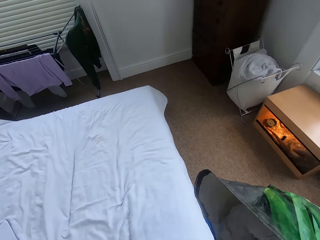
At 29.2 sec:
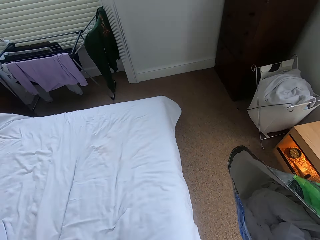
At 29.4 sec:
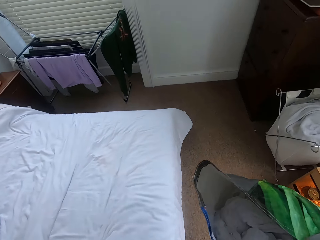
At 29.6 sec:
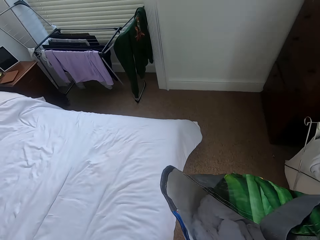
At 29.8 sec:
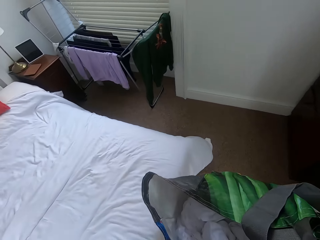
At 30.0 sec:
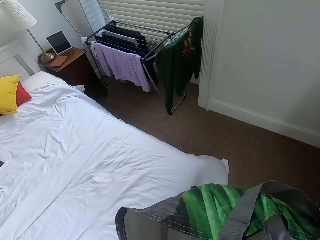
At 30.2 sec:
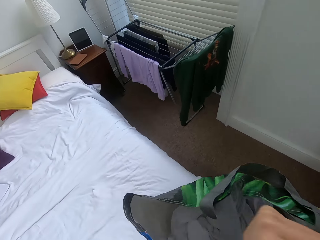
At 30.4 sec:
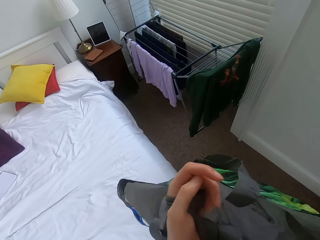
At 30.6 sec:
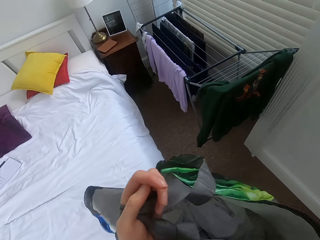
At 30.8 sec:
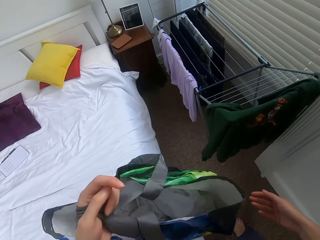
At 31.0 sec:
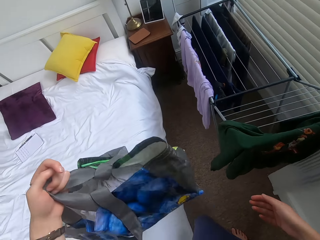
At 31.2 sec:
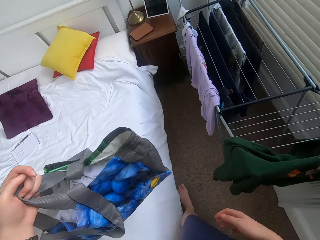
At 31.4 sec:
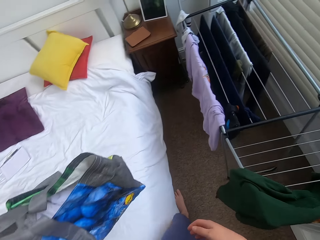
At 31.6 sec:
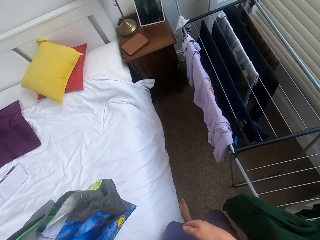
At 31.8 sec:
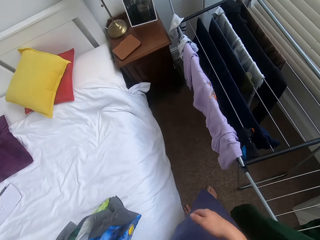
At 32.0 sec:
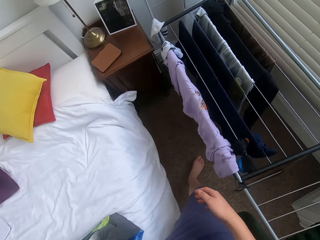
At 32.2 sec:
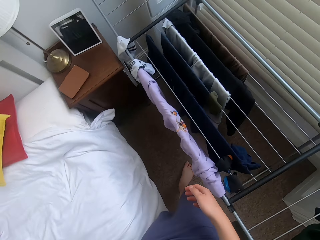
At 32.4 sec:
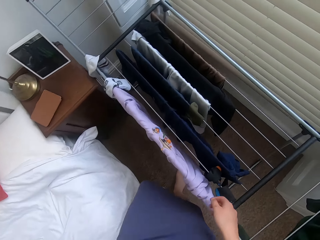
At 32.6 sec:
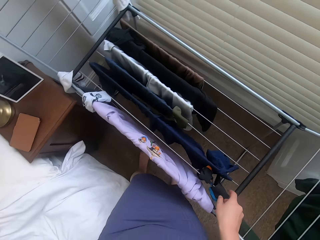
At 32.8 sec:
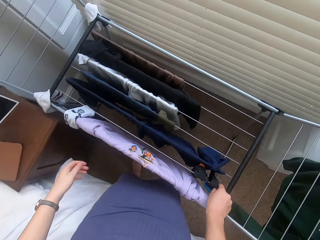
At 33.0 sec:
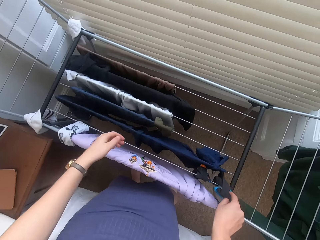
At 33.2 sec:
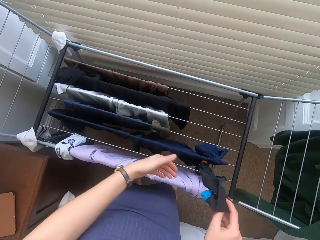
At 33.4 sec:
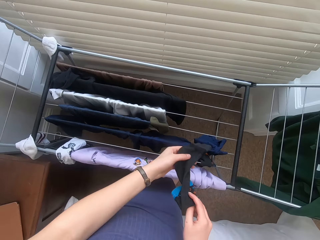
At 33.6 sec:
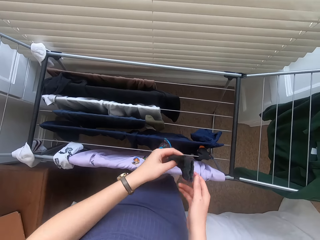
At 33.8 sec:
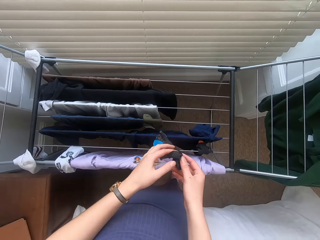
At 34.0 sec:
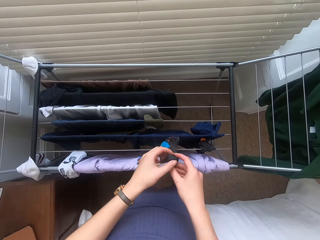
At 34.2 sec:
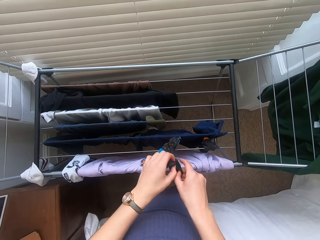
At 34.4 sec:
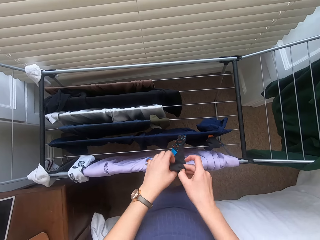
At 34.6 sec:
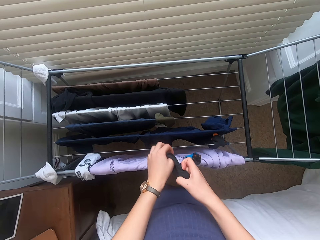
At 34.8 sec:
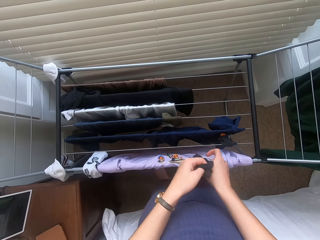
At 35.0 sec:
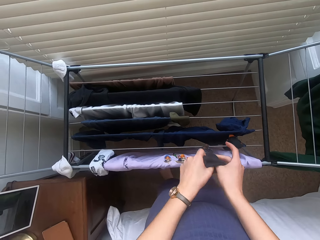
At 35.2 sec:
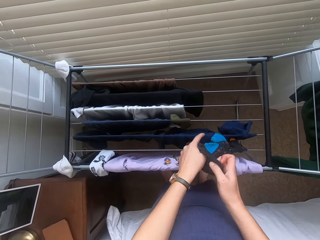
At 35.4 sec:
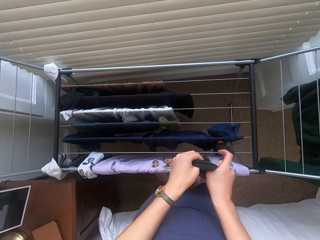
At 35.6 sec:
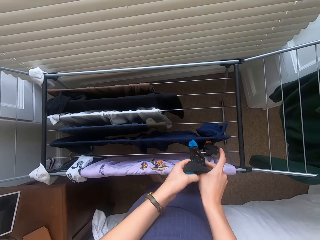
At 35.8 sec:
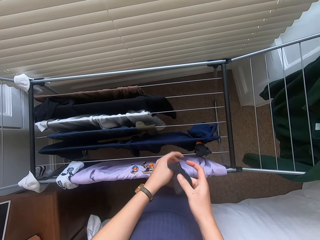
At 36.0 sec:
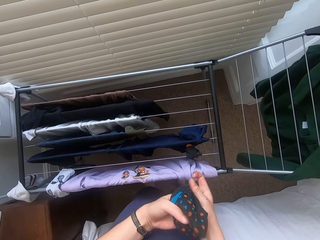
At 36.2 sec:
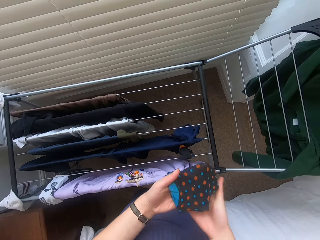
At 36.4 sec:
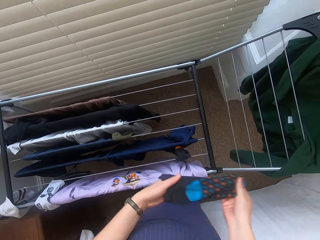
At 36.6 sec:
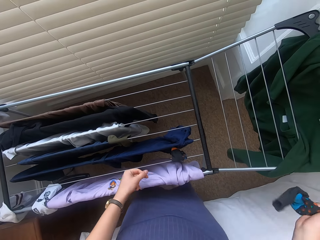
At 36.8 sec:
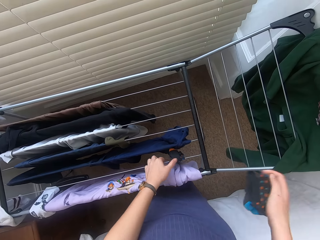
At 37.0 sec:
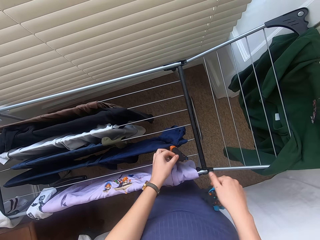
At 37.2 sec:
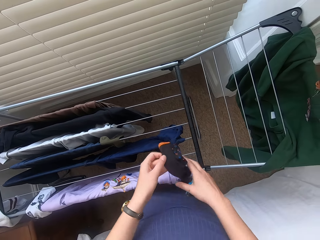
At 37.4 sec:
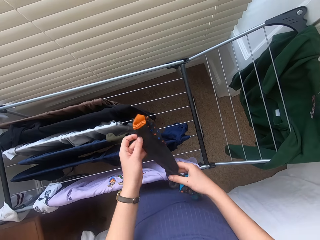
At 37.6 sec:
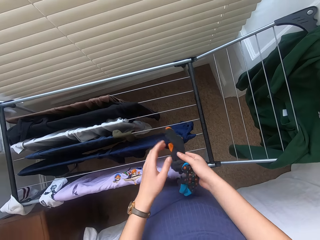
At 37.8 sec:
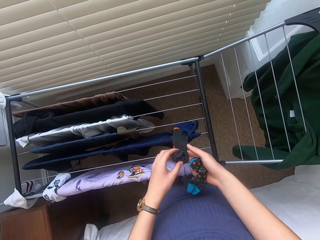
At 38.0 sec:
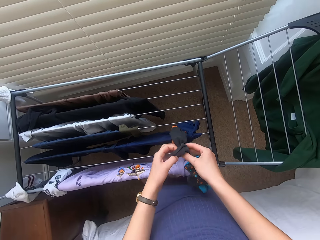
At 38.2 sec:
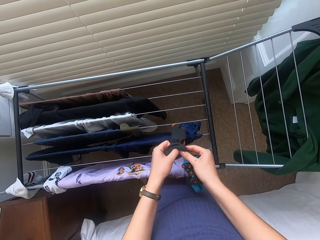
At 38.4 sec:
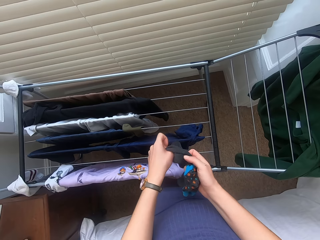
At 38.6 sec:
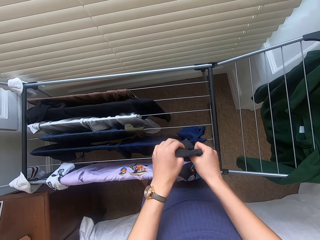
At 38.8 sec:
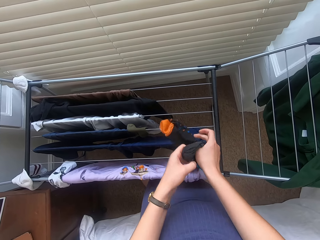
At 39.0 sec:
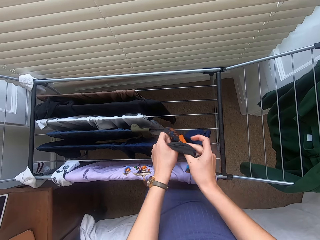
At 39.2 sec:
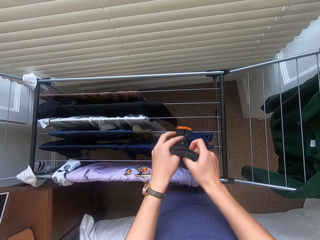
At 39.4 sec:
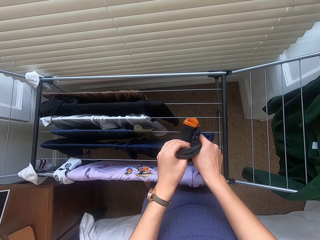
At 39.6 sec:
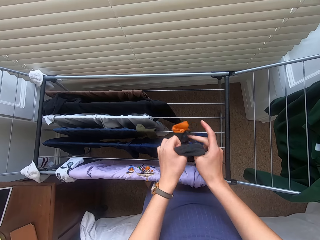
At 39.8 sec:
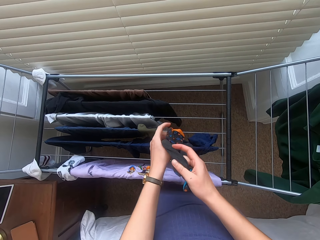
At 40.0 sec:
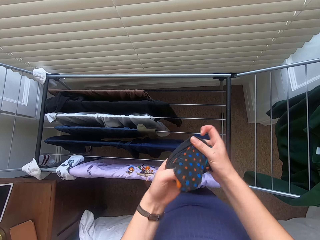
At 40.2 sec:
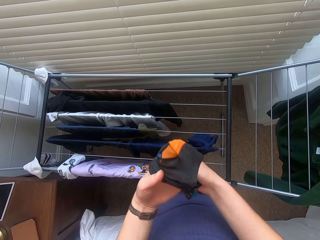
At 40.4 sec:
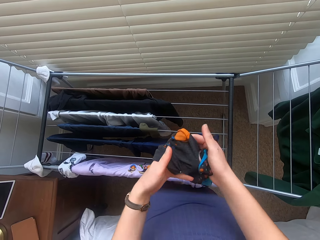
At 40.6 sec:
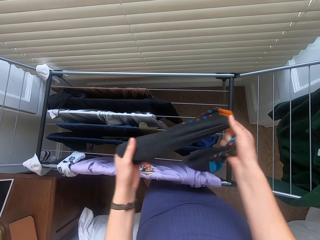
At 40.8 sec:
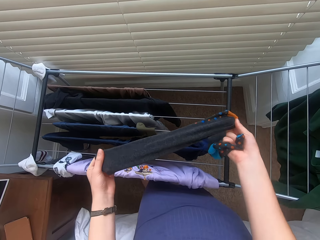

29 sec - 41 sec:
The camera wearer puts the clothes bag on the bed. They sort away clothes on the hanger and fold socks.

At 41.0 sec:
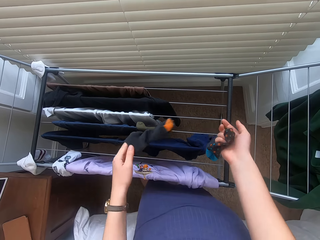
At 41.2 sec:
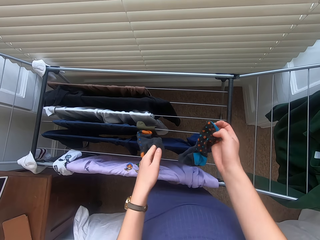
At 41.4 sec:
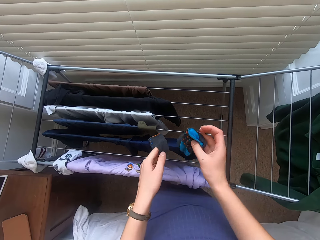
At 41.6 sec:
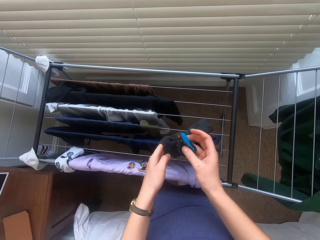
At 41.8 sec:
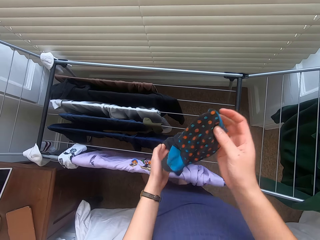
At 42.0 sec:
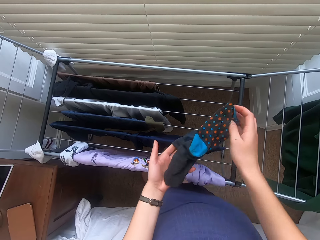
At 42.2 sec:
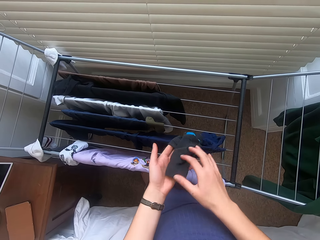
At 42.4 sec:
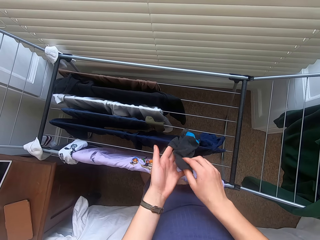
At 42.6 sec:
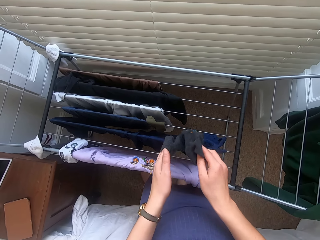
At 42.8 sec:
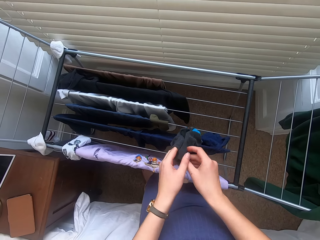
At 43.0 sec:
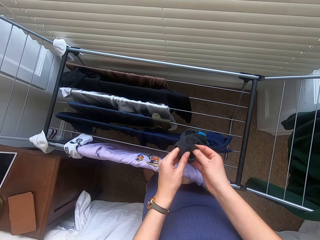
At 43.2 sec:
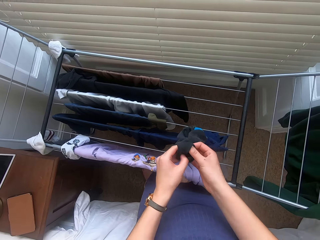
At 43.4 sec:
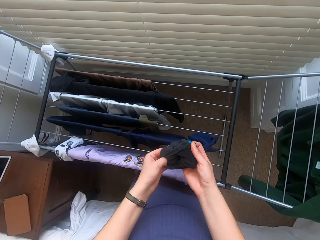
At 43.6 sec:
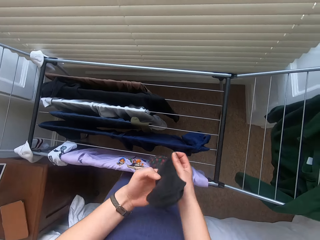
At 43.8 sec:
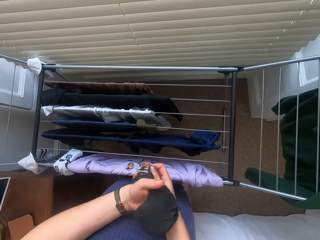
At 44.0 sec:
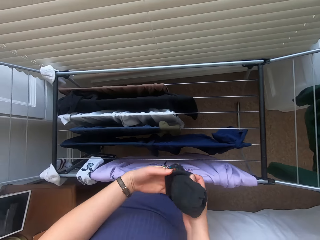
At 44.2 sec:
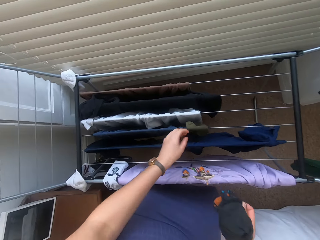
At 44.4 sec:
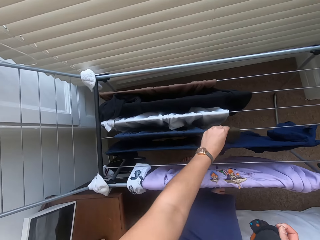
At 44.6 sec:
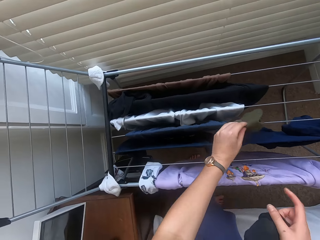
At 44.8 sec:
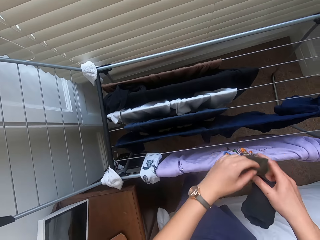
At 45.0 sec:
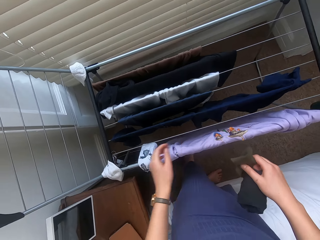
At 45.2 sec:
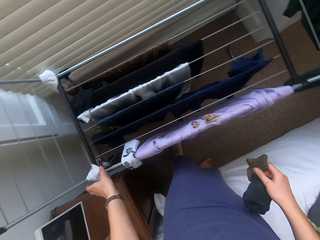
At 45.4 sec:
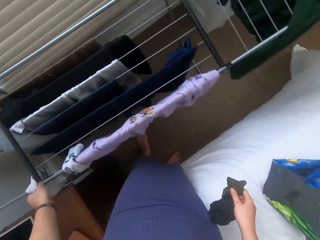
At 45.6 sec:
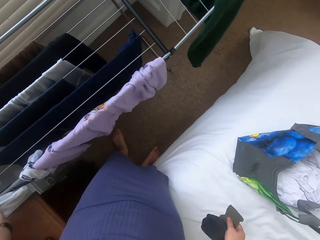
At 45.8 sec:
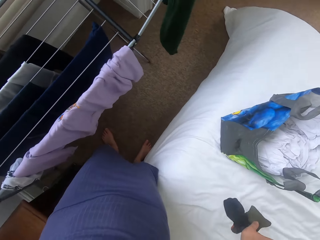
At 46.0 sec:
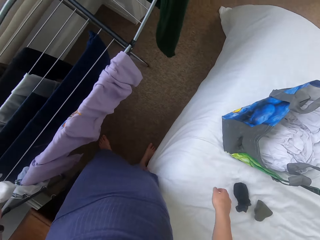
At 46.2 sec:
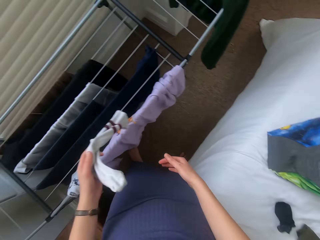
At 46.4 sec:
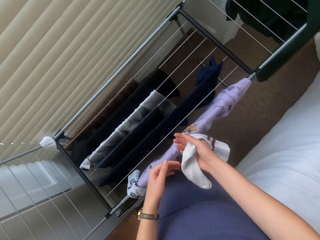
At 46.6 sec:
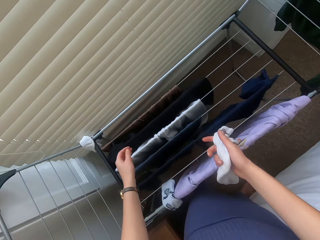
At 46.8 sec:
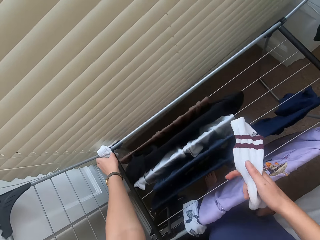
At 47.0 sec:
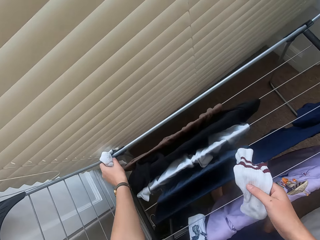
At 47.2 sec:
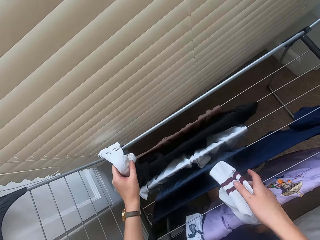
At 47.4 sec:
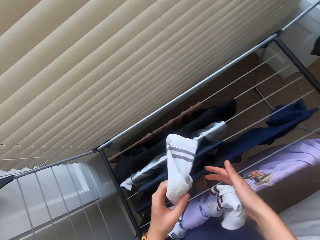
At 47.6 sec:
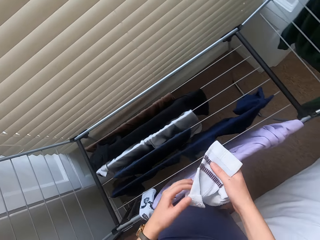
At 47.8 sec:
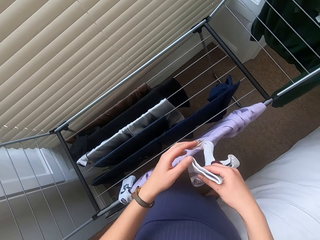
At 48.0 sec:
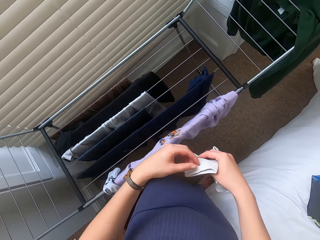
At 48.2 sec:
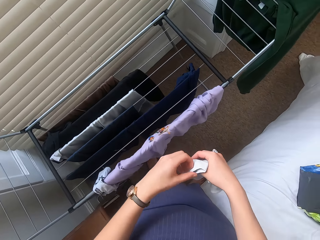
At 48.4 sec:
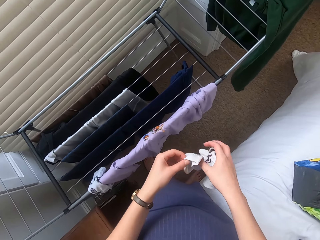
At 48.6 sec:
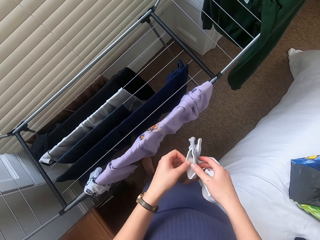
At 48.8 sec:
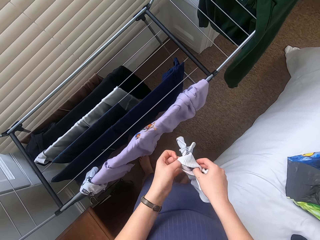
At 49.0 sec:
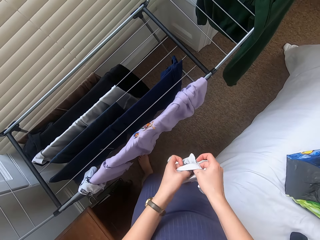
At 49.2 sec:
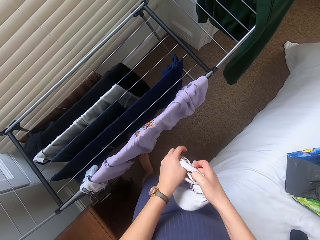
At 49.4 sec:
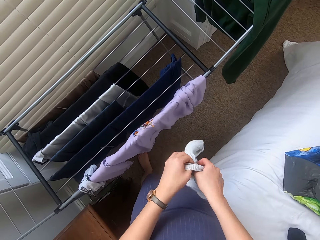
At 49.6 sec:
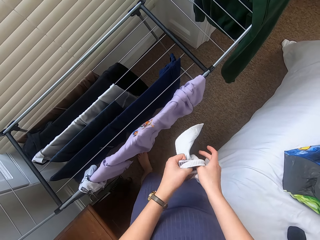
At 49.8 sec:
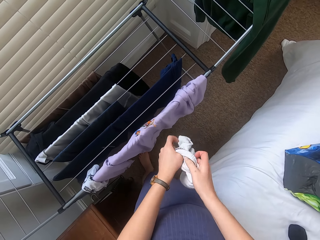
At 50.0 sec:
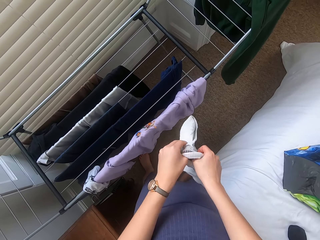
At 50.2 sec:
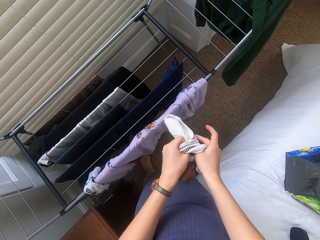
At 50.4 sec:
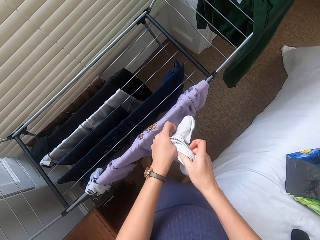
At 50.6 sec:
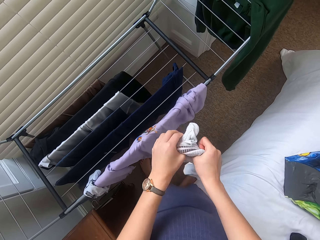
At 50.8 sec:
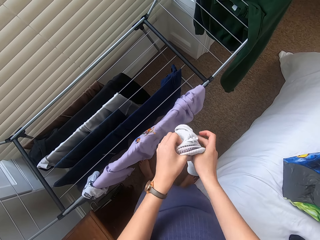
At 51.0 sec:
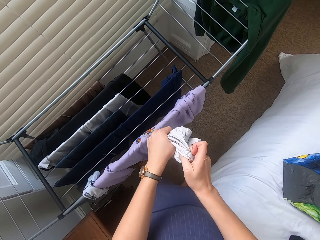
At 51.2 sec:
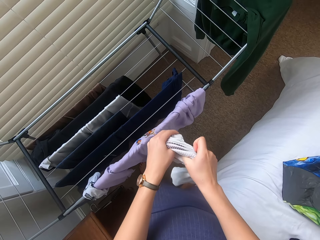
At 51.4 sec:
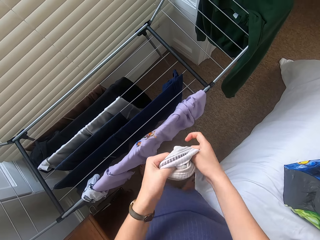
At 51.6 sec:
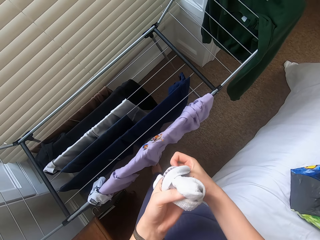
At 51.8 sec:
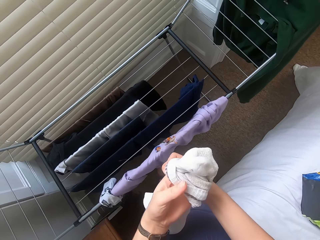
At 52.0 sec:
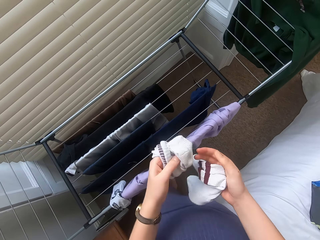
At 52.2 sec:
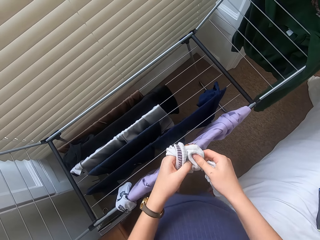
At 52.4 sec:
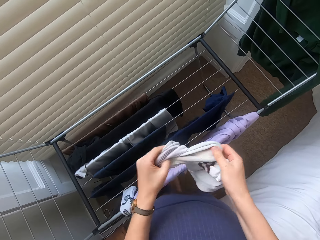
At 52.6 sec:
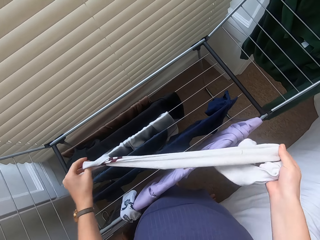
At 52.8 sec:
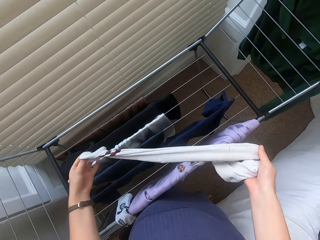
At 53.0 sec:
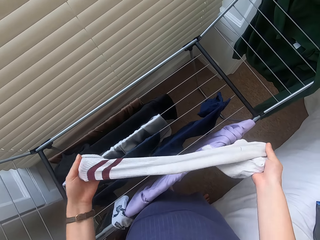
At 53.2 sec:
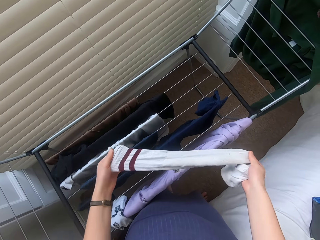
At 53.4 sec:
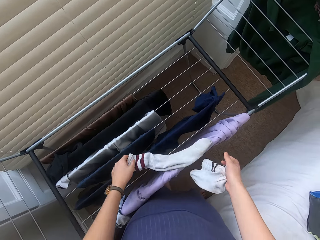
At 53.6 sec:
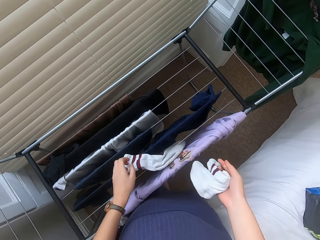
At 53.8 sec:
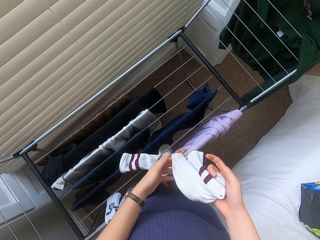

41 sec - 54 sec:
The camera wearer puts folded socks on the bed. They check the socks.
